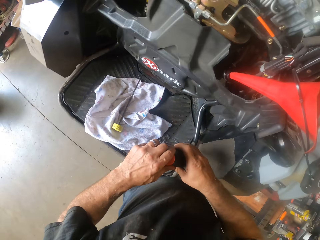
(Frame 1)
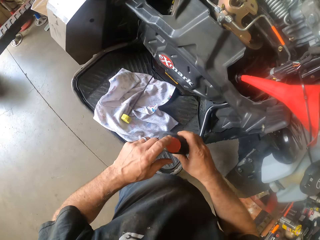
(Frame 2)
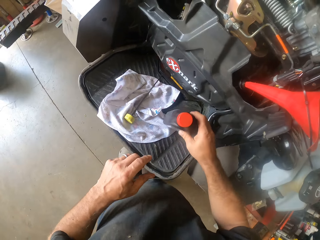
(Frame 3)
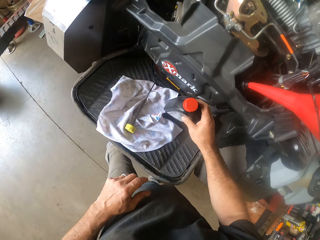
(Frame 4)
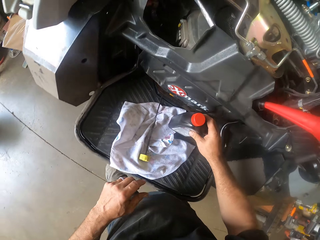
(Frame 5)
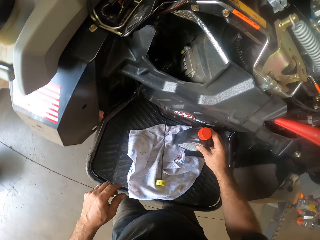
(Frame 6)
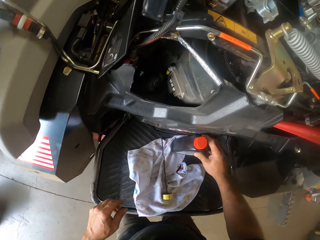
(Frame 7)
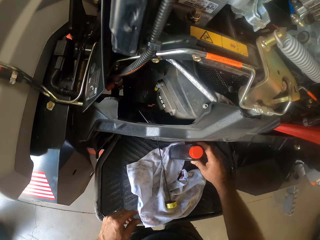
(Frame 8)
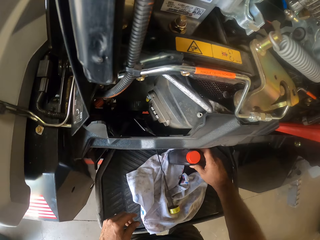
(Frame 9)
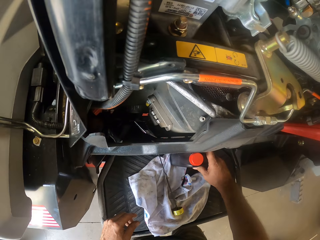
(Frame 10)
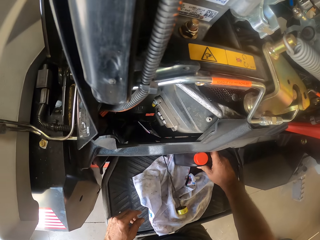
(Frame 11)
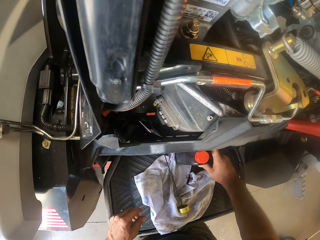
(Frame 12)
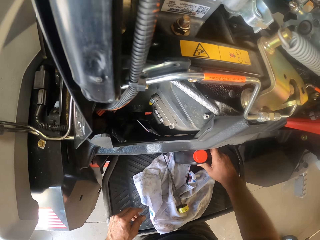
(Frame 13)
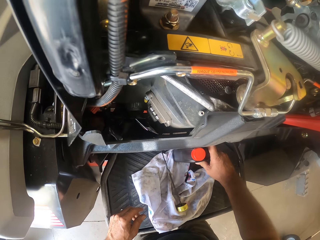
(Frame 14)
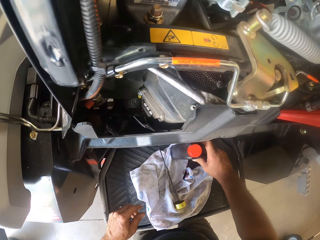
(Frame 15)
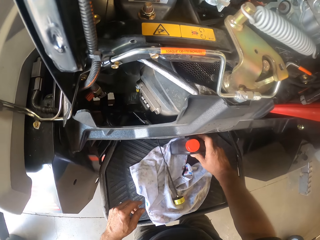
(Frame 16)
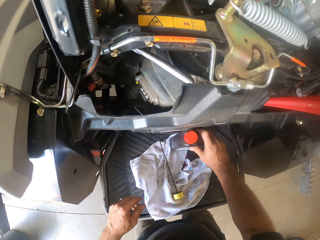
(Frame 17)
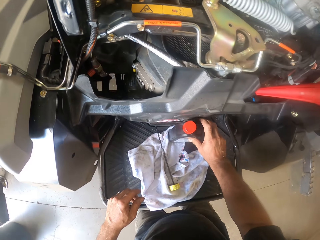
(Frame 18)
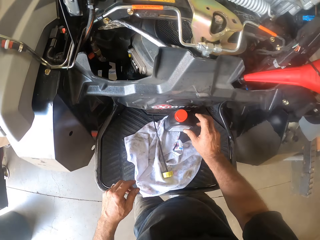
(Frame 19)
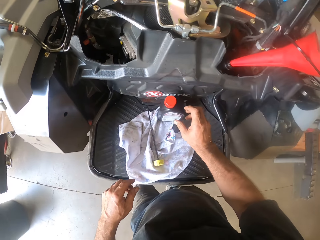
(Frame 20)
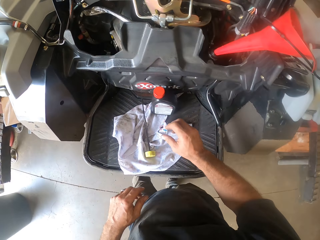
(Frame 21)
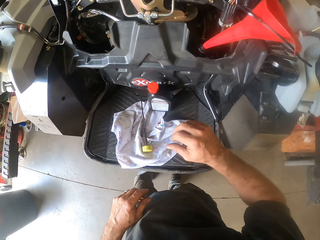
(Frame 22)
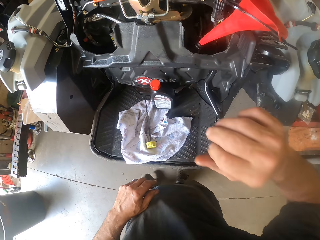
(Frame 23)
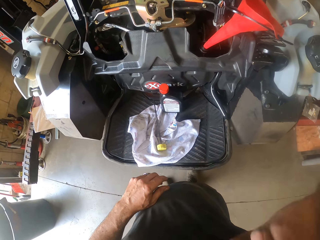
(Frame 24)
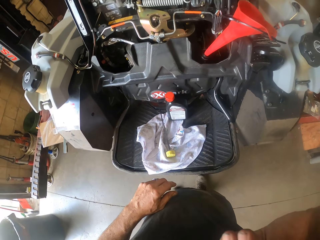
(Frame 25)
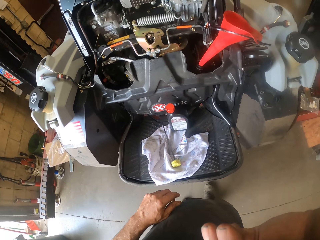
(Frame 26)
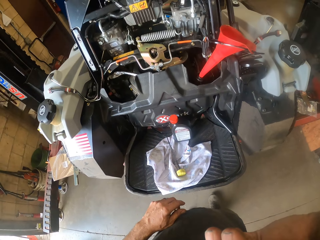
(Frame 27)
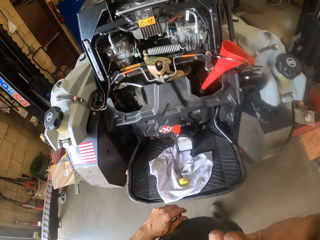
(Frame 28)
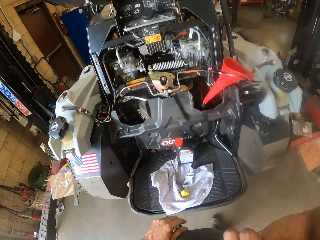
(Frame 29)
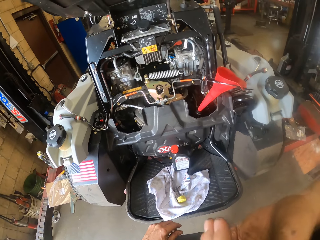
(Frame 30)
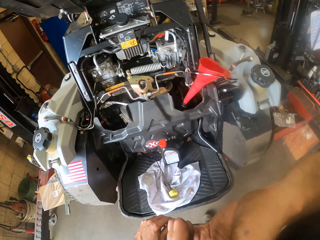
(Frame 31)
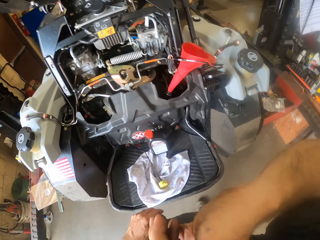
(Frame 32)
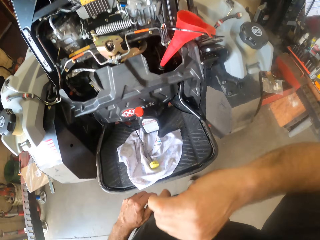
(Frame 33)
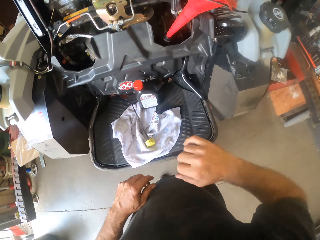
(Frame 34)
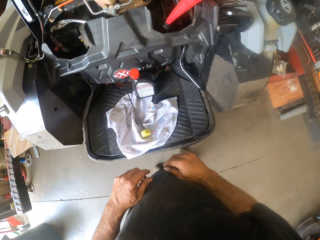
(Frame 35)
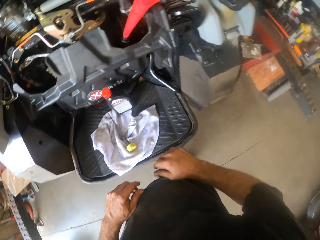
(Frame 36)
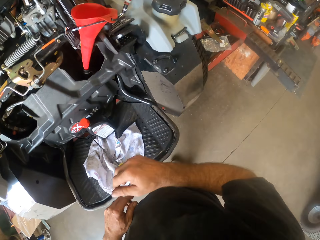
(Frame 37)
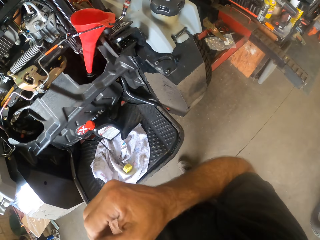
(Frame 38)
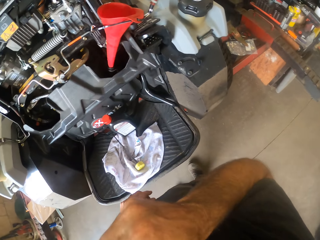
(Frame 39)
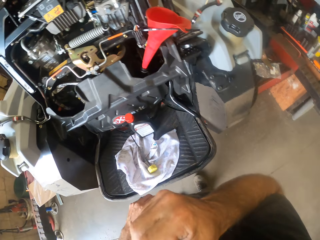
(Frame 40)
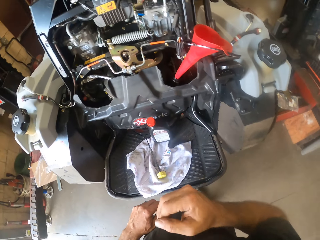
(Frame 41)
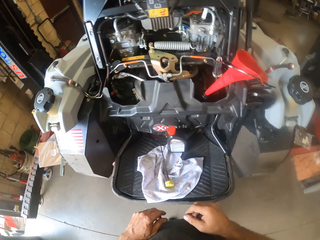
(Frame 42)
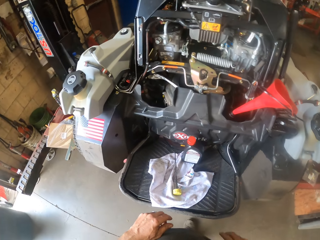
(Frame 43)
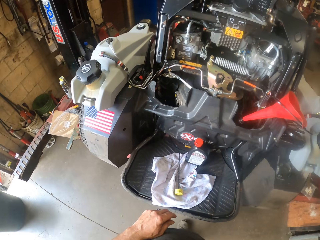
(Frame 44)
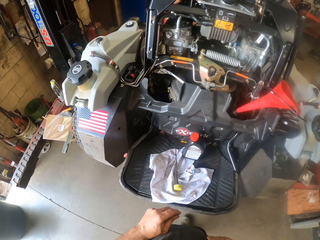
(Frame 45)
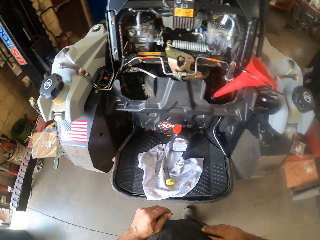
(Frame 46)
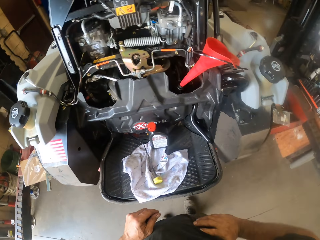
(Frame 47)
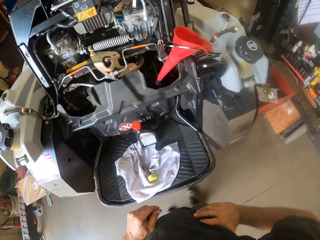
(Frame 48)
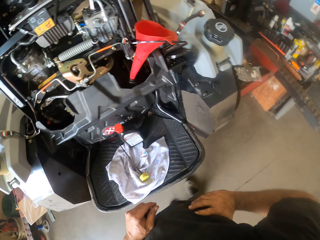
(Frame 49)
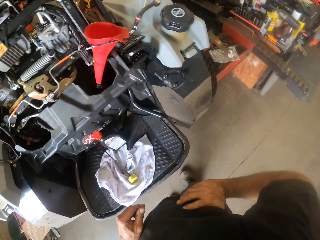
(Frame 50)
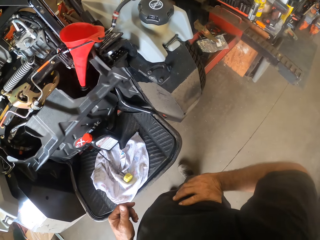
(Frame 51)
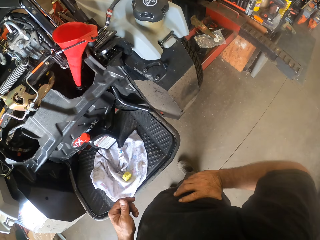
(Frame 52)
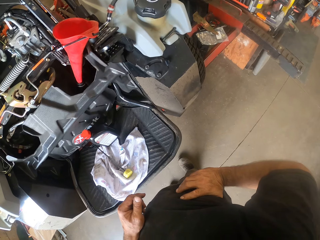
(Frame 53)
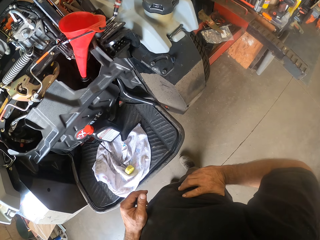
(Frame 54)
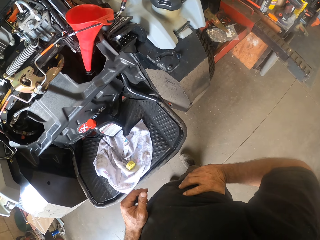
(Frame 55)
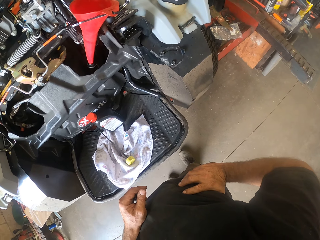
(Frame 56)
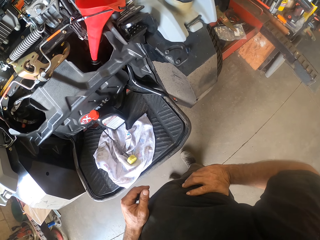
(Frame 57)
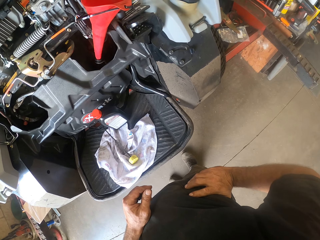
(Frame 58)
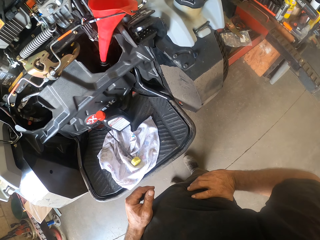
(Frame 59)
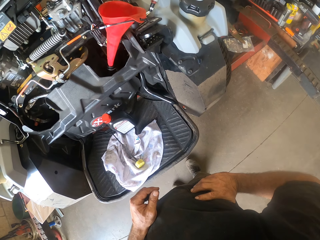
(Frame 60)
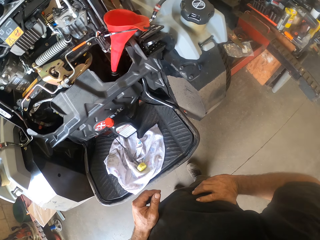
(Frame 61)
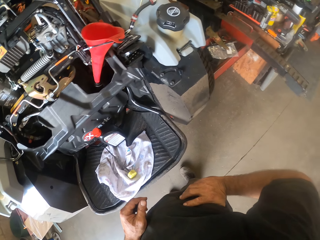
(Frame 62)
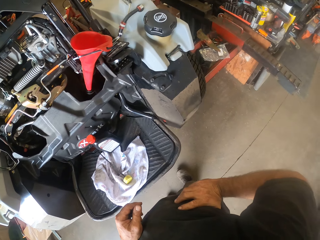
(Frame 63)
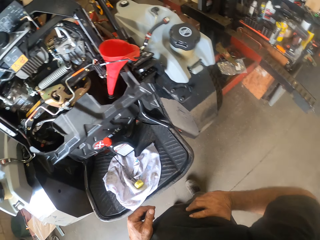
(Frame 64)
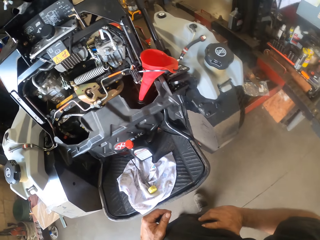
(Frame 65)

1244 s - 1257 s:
The camera wearer places the bottle of engine oil on the lawn mower with his right hand. He raises his right hand to his face. He scratches his face. He drops his right hand. He raises his right hand to his face. He drops his right hand. He holds his waist.

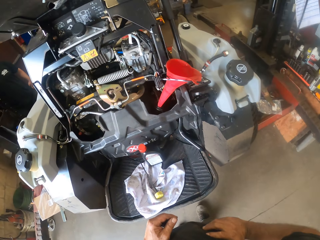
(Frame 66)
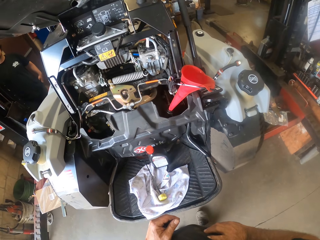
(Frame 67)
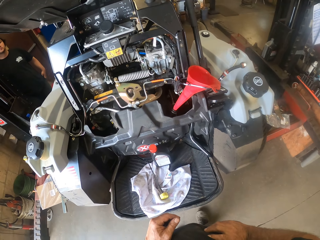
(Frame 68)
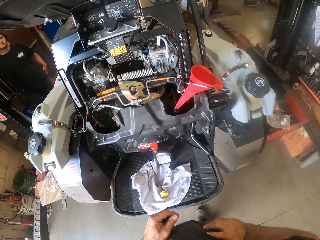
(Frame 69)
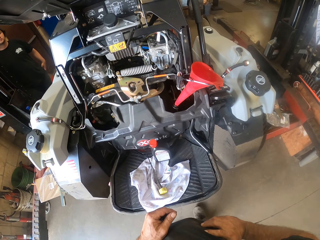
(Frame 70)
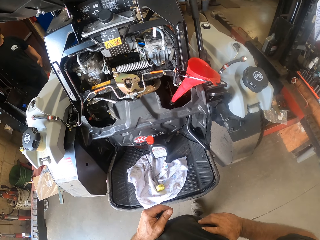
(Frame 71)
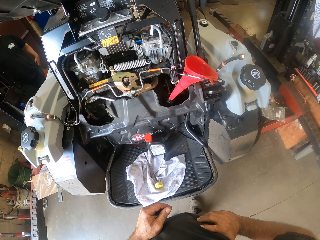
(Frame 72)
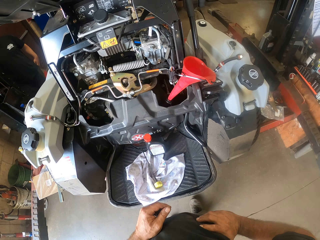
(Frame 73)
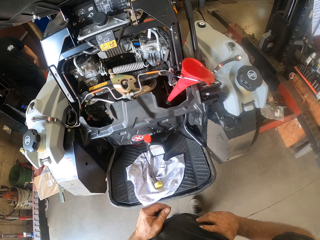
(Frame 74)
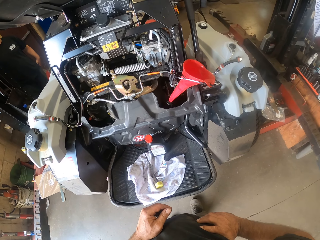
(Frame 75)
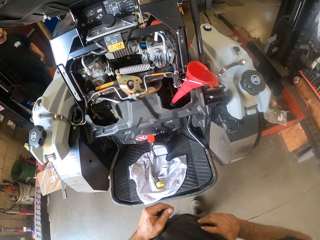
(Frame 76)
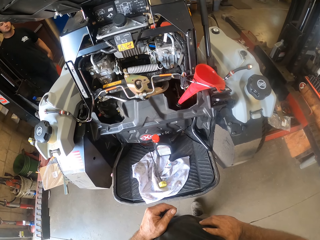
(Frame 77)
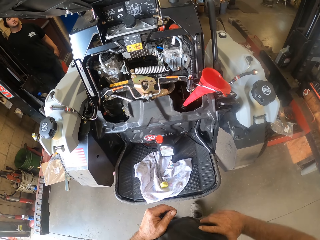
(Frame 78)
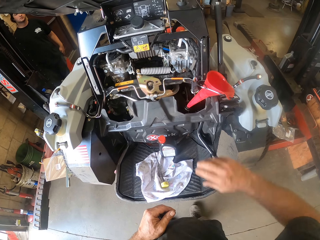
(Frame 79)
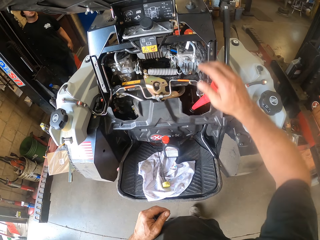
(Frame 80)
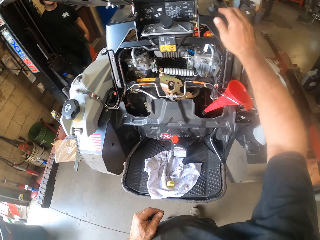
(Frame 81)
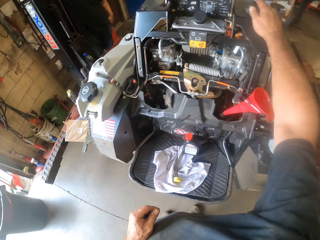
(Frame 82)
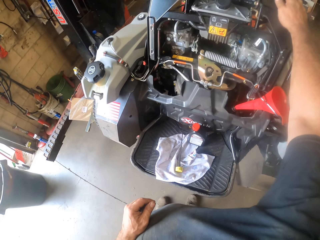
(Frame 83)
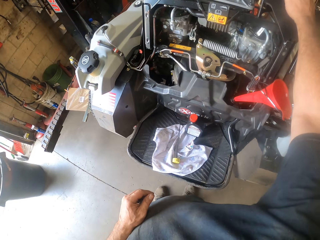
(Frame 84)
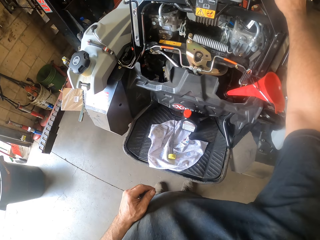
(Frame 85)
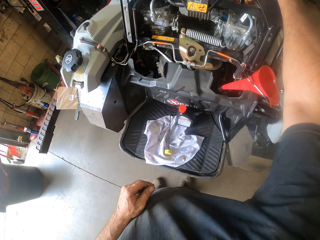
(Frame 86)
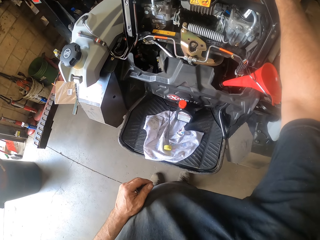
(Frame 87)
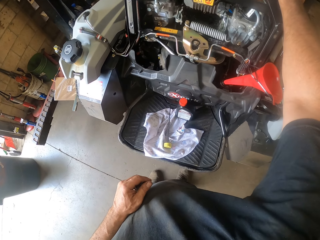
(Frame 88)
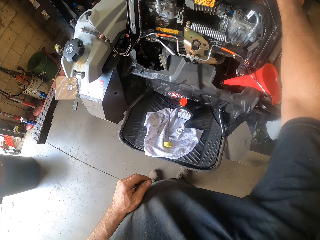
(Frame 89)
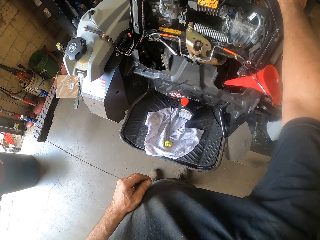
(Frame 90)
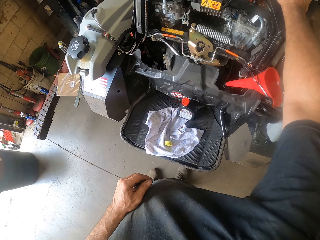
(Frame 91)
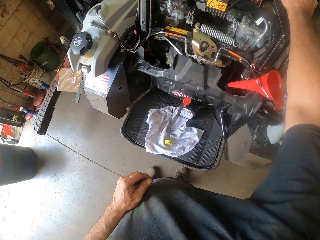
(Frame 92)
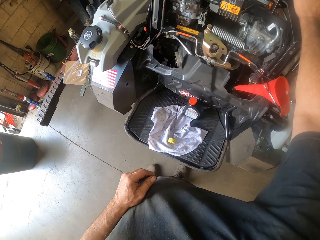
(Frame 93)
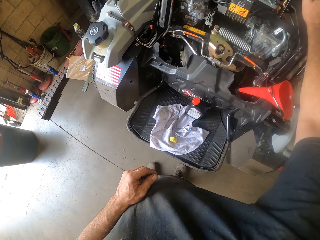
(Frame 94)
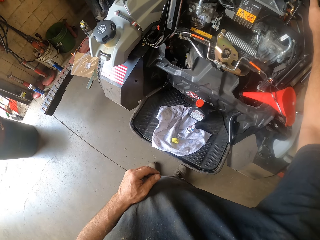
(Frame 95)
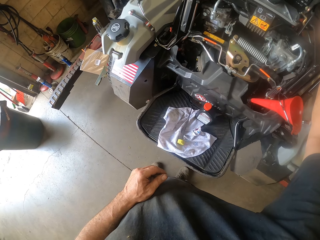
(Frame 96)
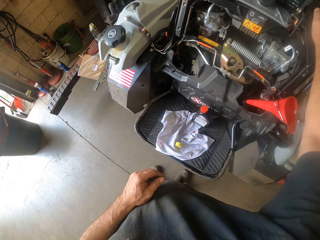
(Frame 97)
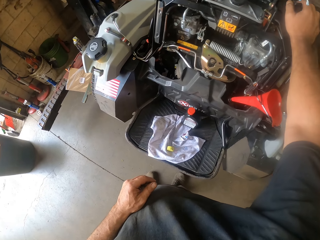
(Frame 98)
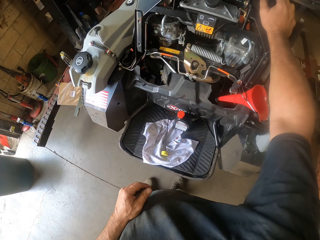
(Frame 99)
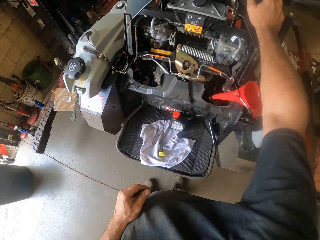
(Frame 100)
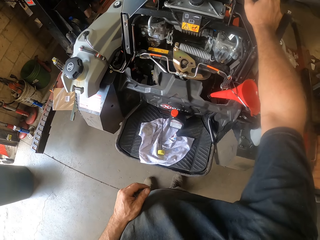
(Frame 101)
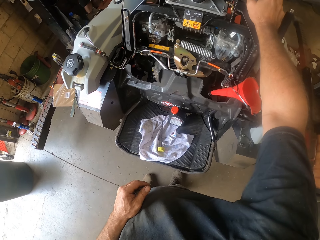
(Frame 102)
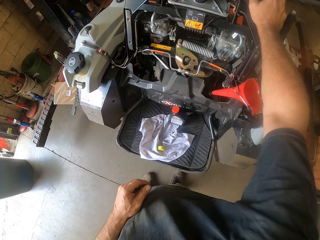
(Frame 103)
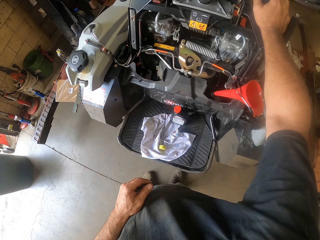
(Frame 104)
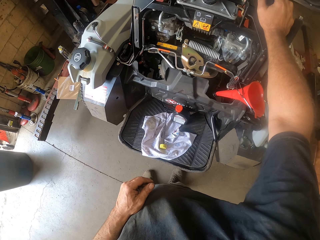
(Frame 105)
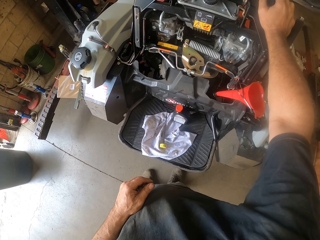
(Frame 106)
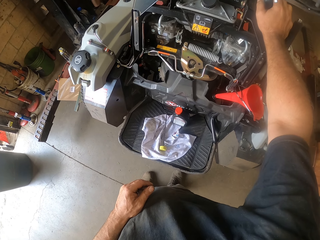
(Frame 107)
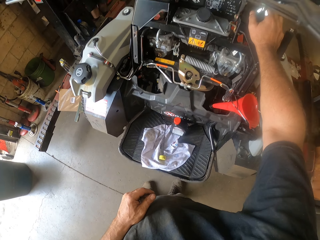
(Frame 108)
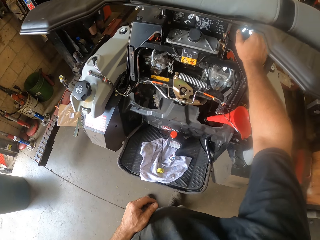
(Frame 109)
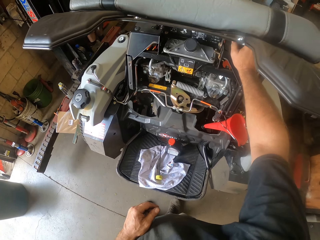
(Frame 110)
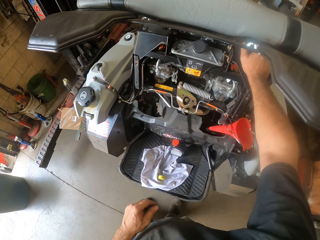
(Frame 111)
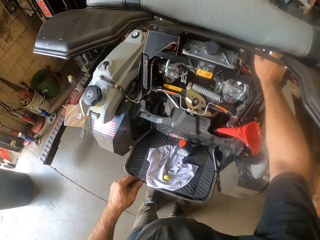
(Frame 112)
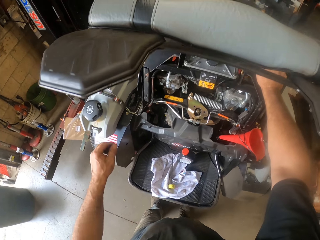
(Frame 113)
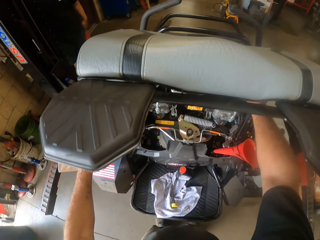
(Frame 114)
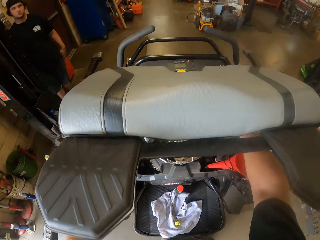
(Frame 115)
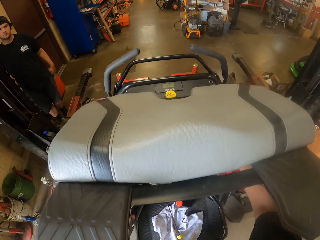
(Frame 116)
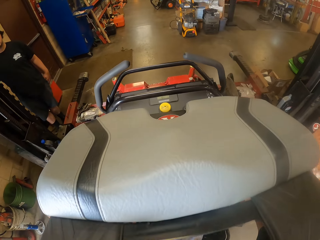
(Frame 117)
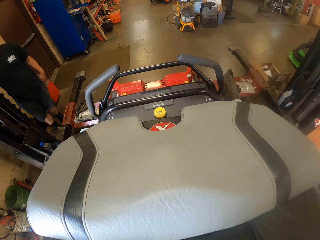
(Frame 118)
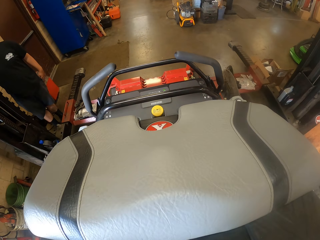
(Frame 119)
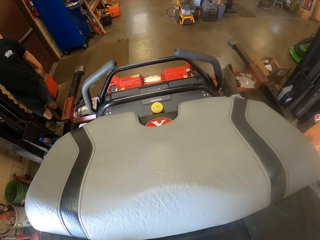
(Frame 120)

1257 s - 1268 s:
The camera wearer interacts with an apprentice. He looks at the mower. He places his right hand on the mower. He places both hands on the mower.
